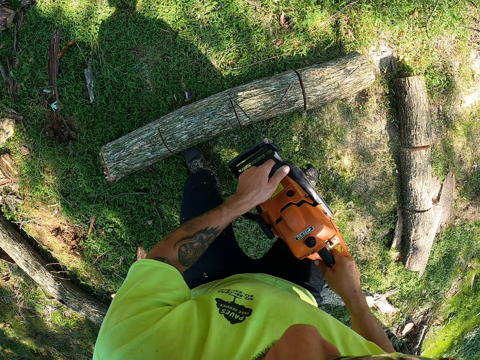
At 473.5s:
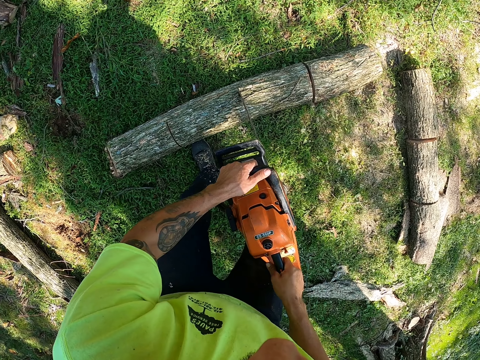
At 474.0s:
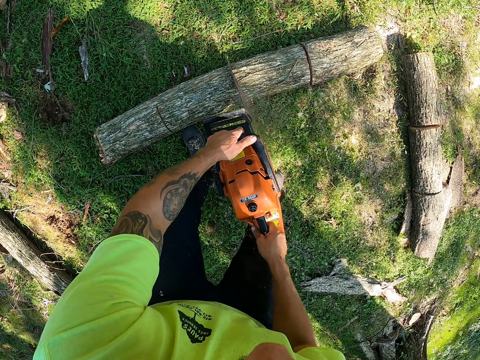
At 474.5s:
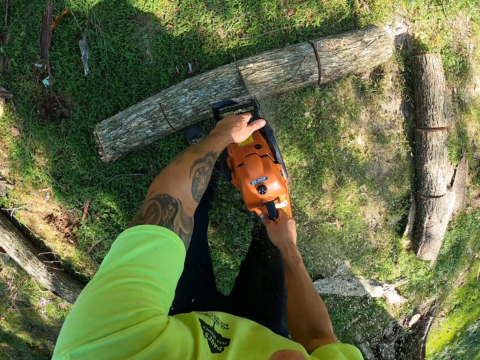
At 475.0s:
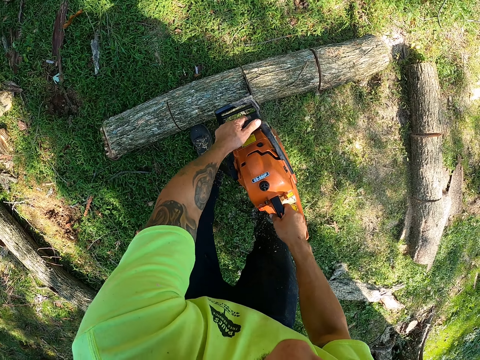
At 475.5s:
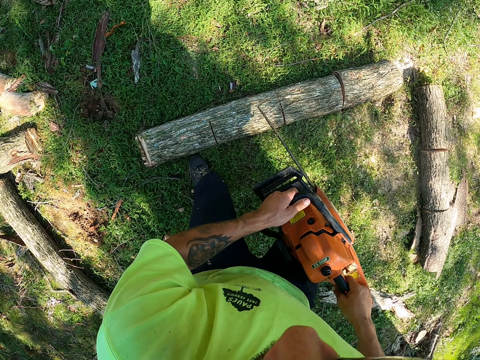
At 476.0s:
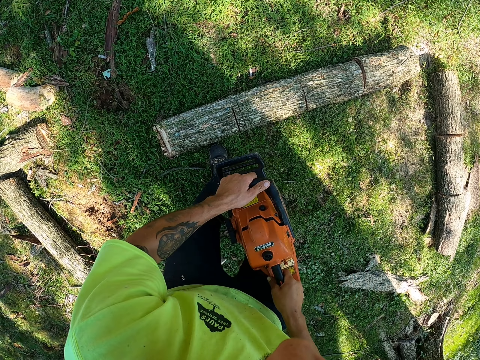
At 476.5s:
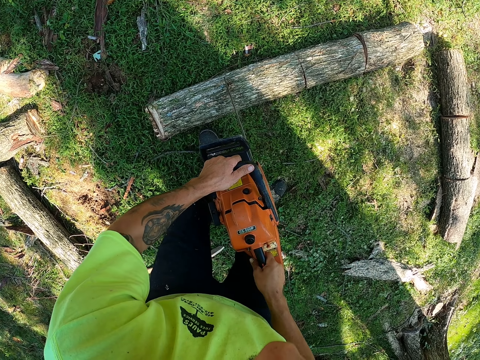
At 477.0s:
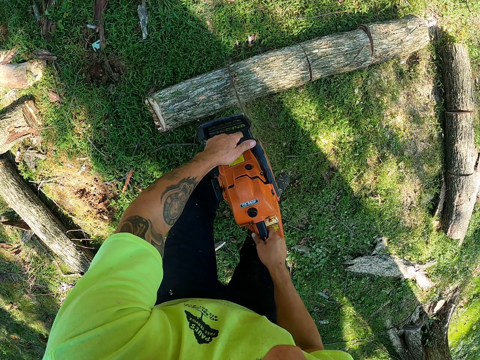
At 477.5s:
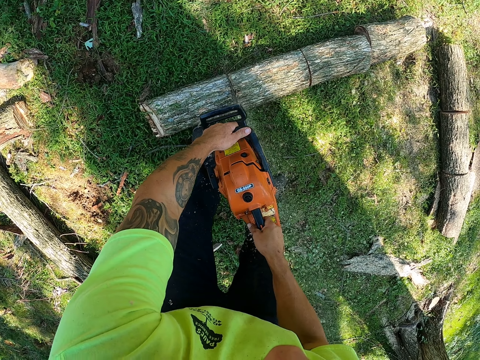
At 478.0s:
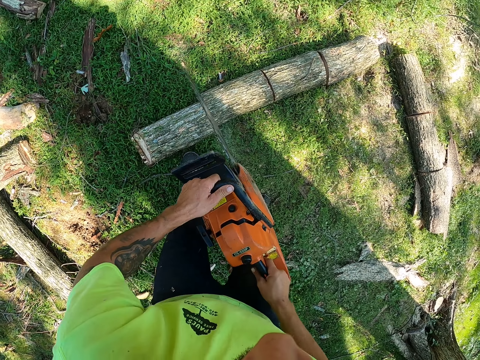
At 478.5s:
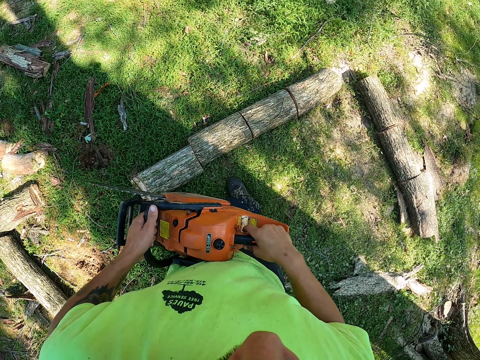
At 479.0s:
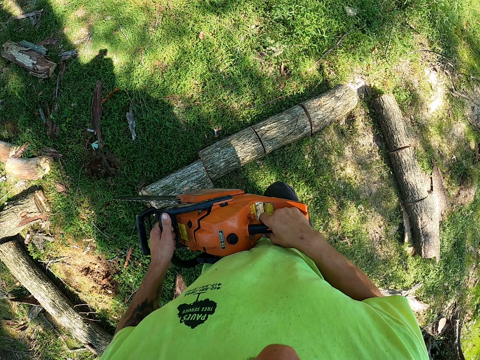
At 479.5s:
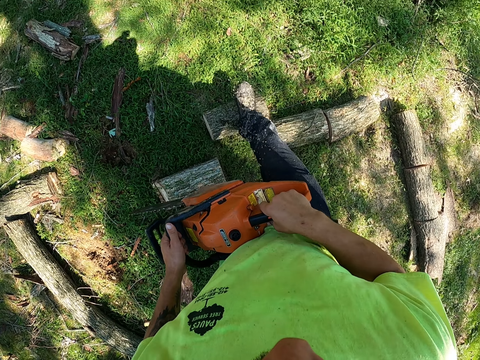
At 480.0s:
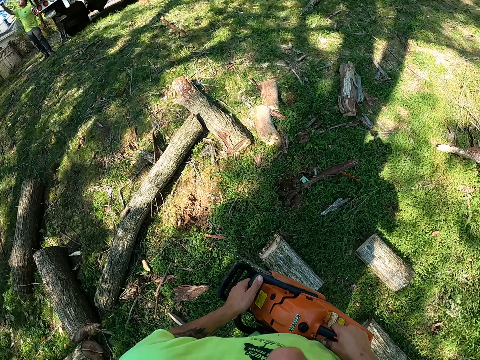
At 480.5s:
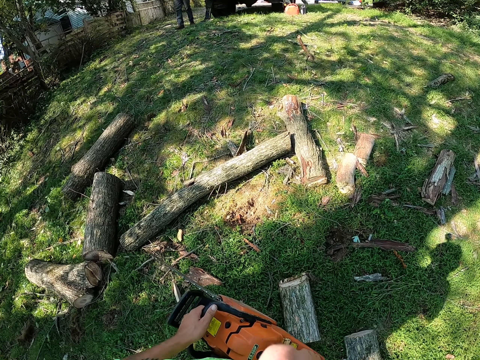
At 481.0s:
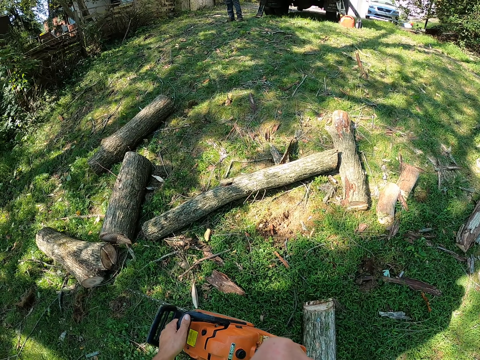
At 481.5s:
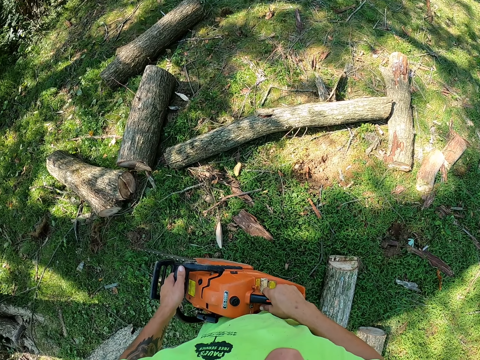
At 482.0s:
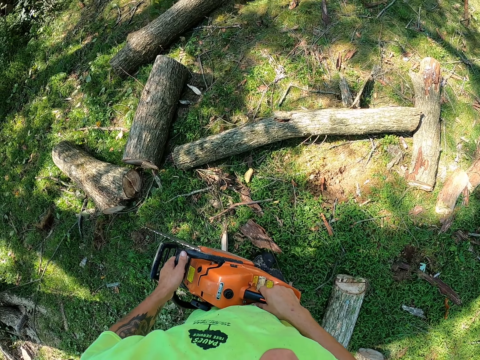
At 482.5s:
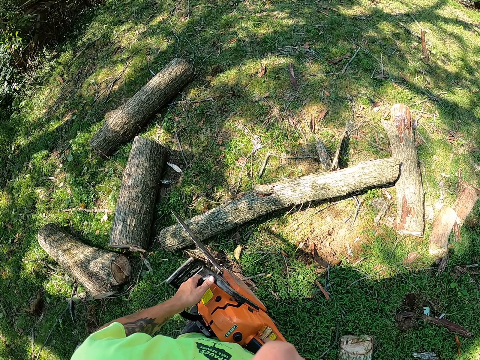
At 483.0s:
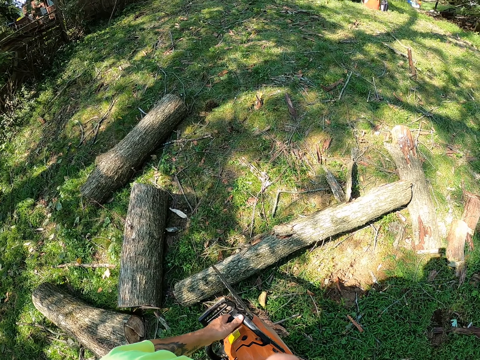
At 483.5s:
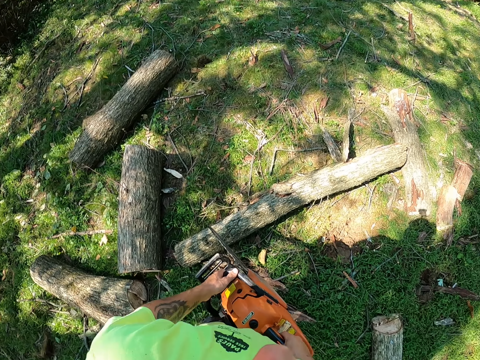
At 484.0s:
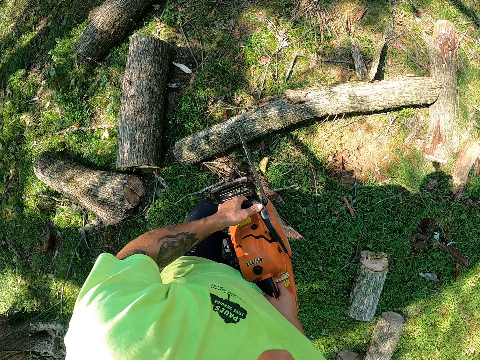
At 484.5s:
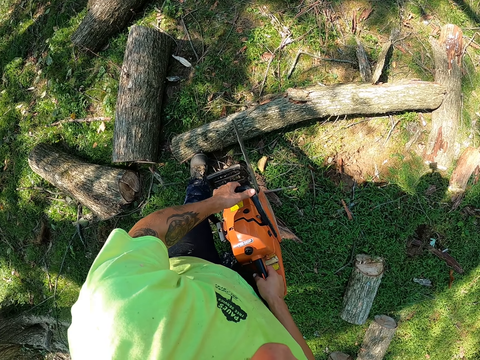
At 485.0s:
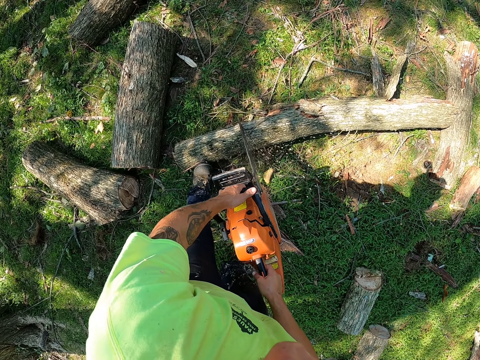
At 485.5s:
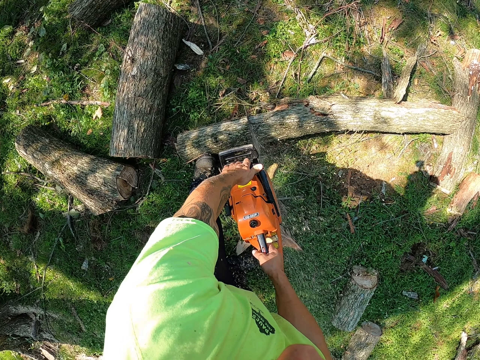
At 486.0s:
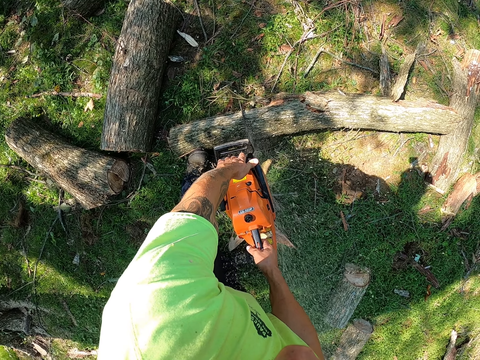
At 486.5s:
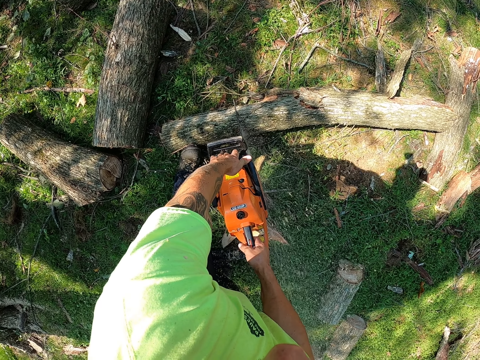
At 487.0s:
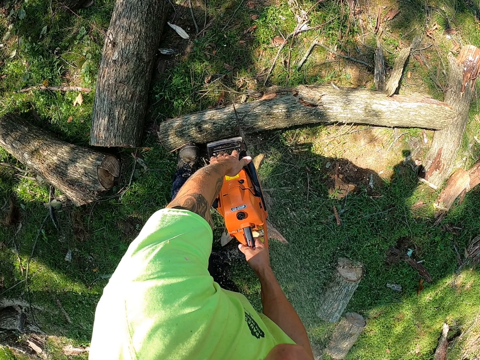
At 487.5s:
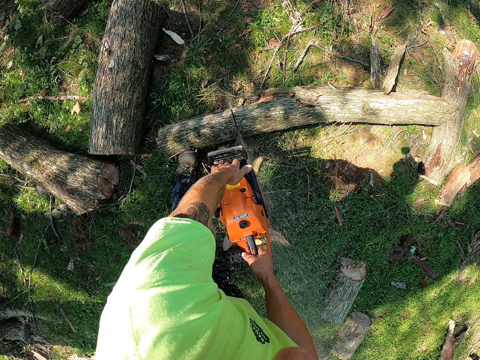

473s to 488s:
The camera wearer kicks the log of wood on the ground with his right leg. He cuts the log of wood on the ground with the chainsaw in his hands.

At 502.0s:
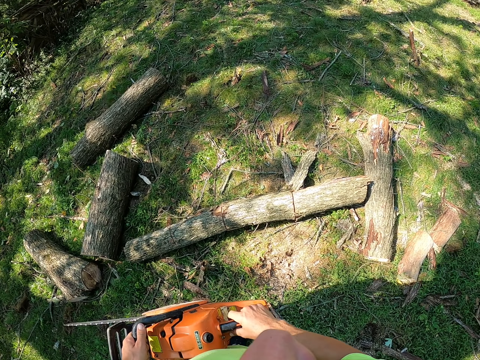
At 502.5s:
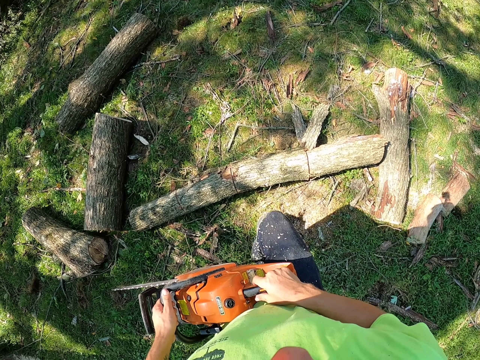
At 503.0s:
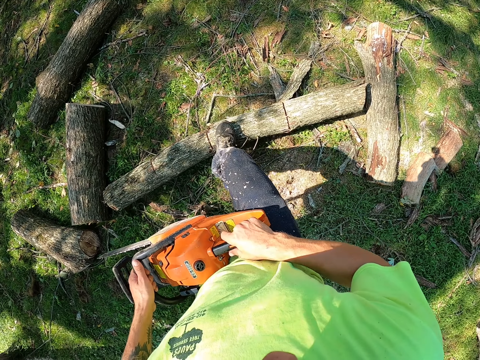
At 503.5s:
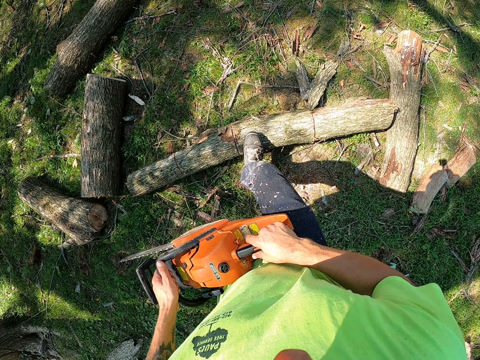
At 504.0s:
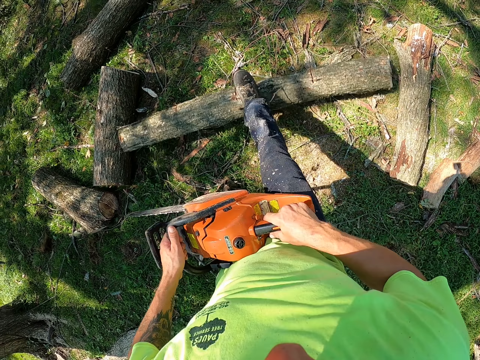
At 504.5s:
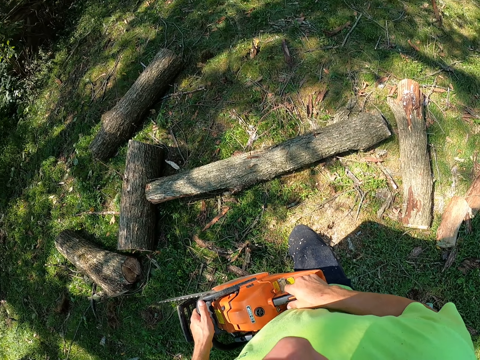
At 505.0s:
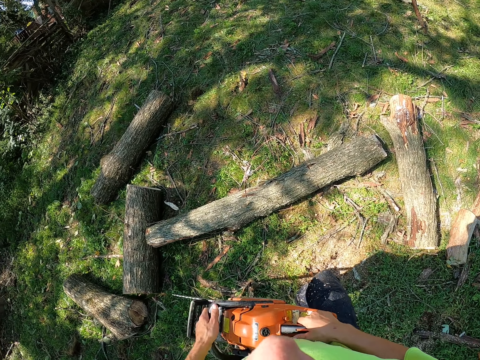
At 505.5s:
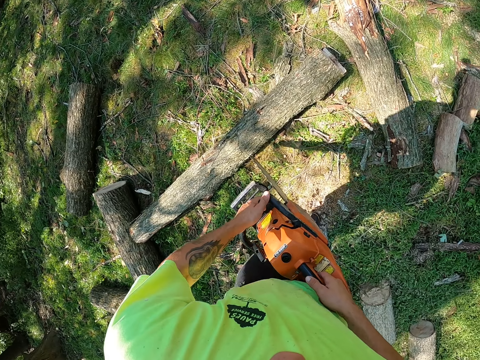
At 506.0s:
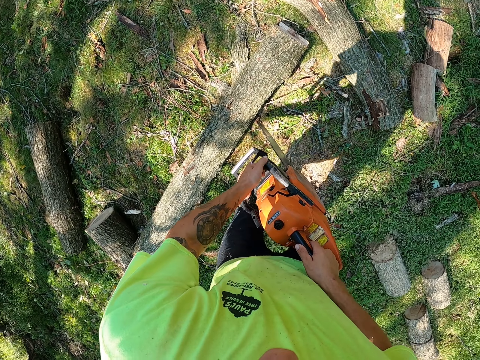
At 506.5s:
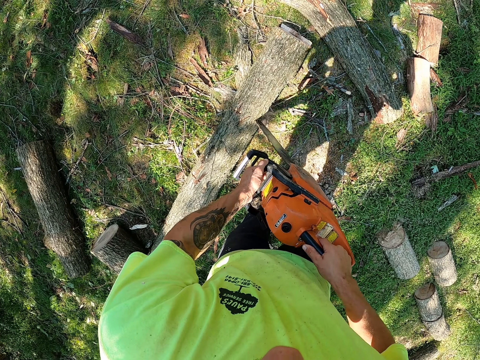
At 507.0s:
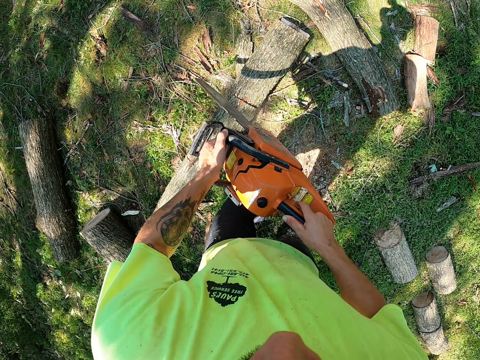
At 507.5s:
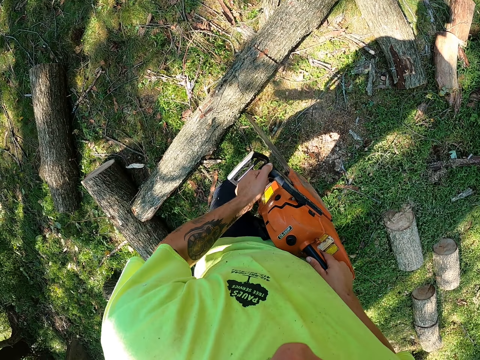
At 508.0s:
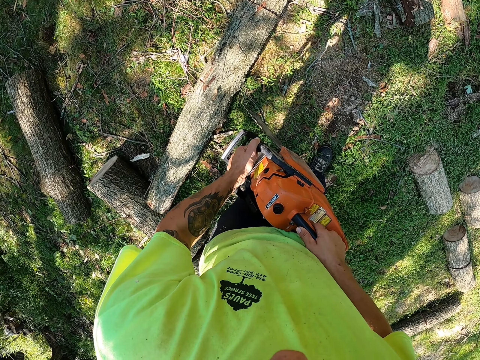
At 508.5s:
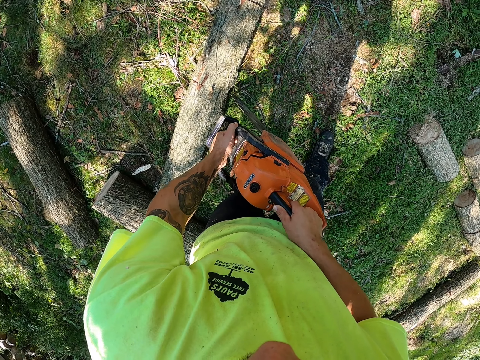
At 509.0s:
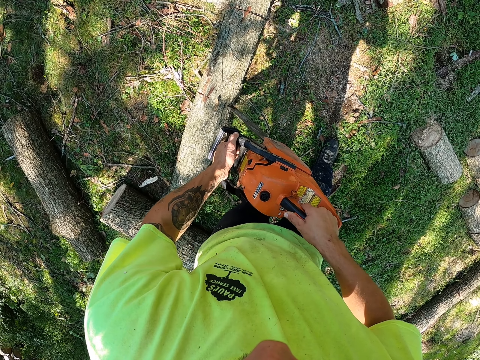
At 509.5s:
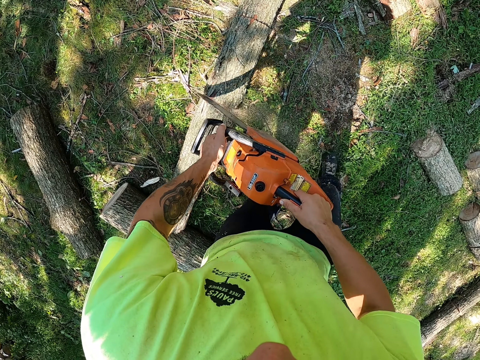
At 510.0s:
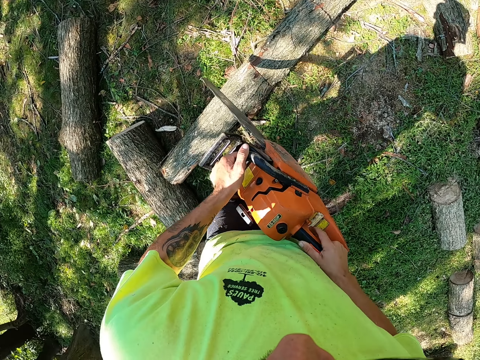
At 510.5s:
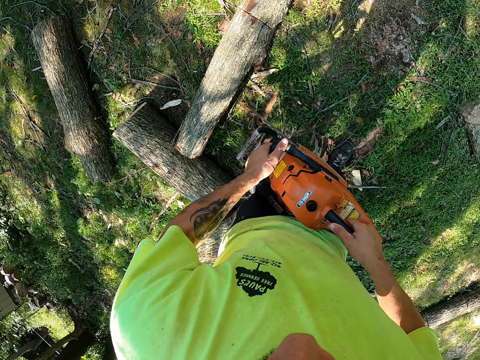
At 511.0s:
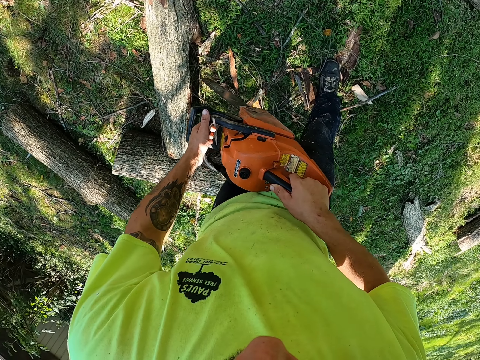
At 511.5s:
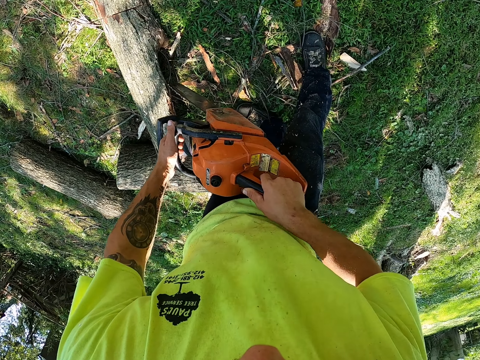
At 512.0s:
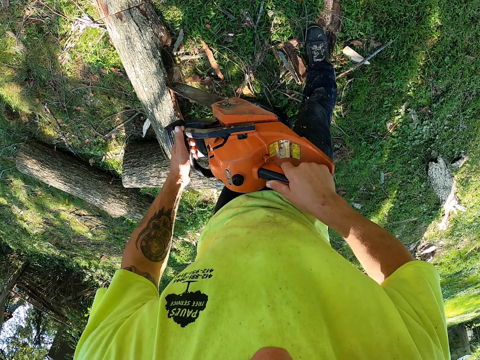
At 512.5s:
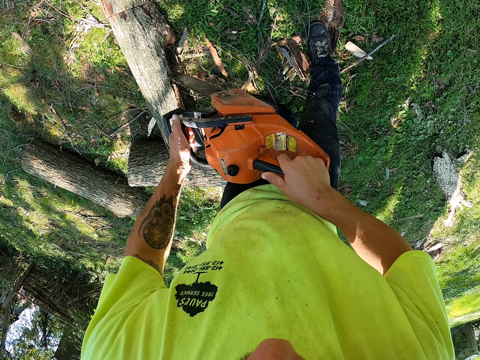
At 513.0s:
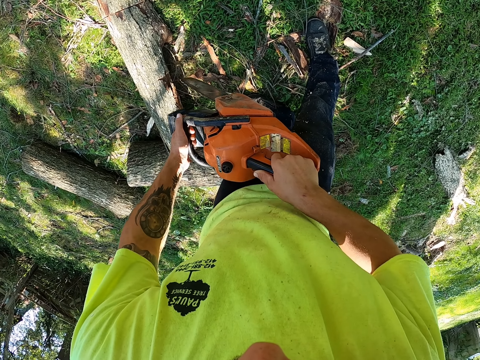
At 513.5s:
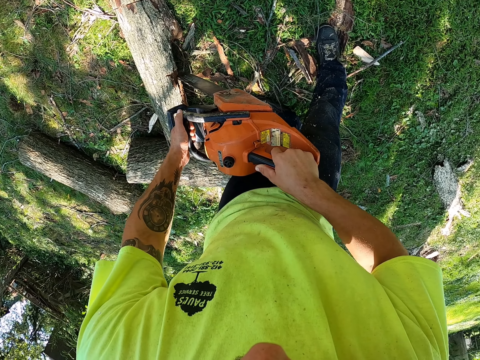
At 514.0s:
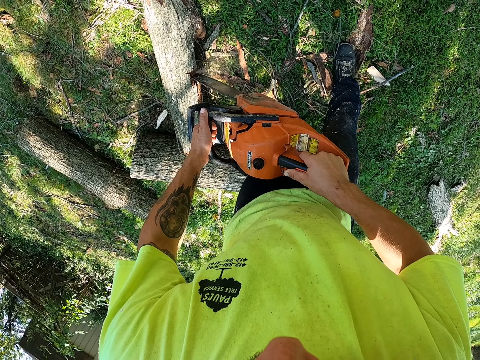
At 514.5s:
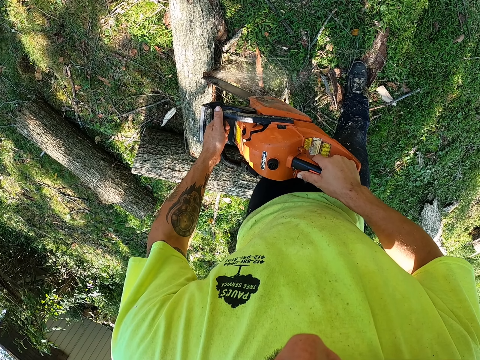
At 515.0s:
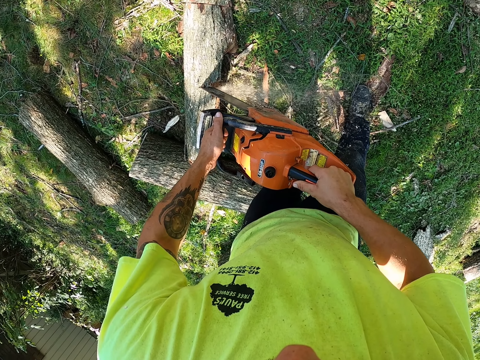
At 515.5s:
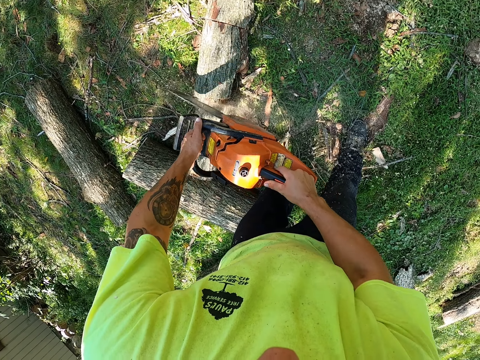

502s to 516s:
The camera wearer rolls the log. They cut the log with the power saw.
